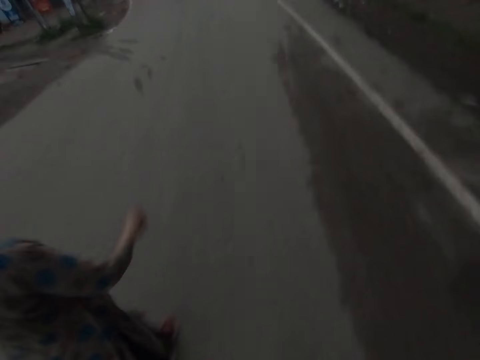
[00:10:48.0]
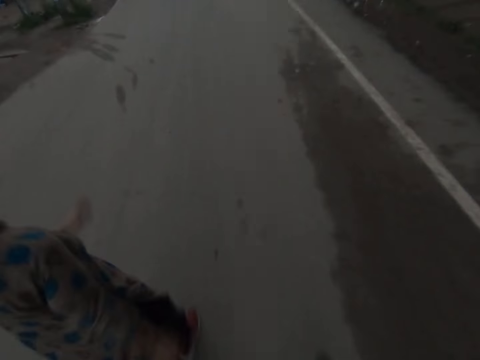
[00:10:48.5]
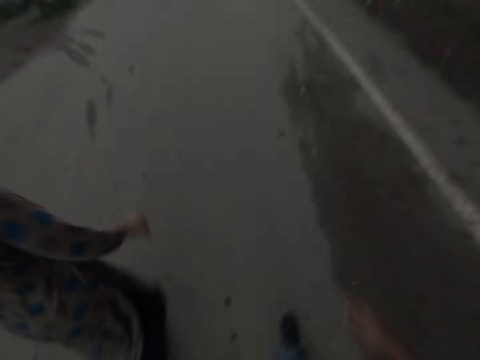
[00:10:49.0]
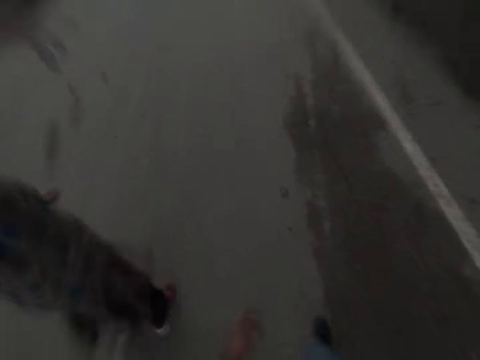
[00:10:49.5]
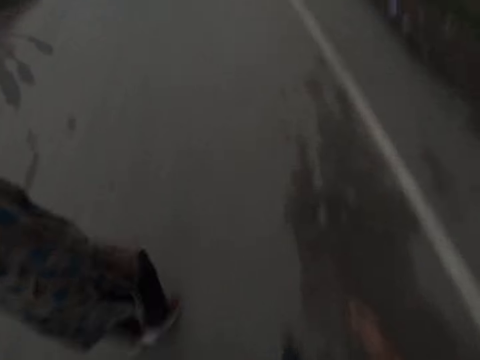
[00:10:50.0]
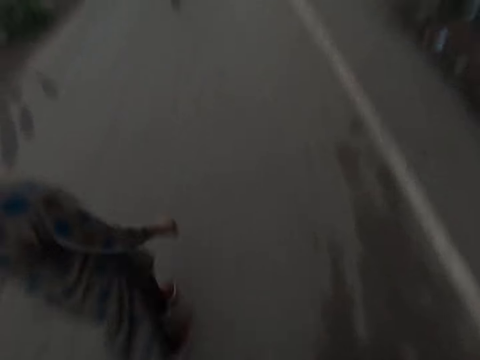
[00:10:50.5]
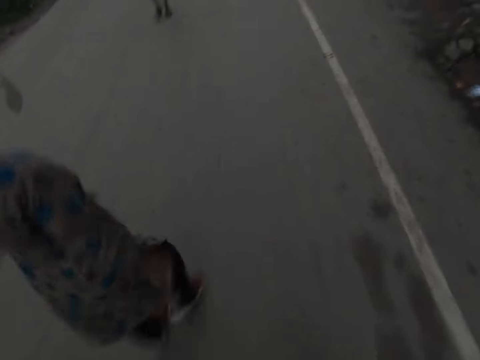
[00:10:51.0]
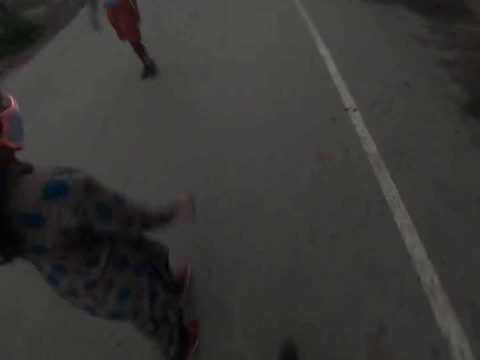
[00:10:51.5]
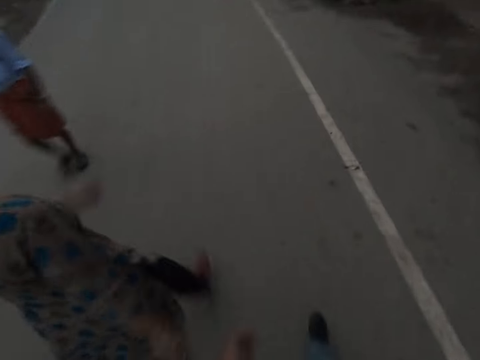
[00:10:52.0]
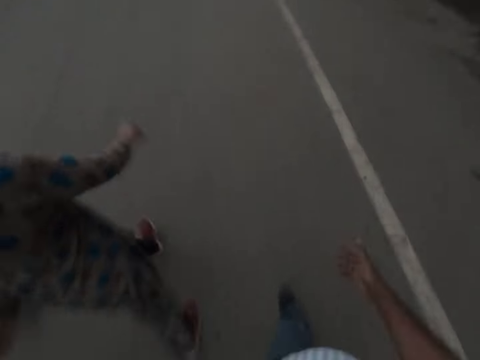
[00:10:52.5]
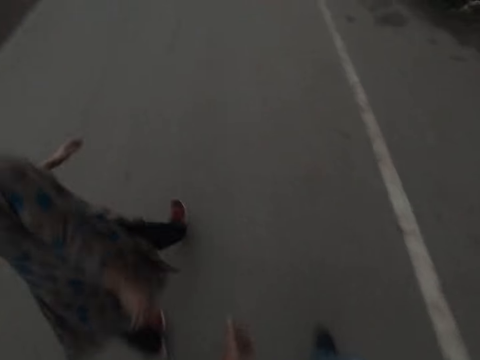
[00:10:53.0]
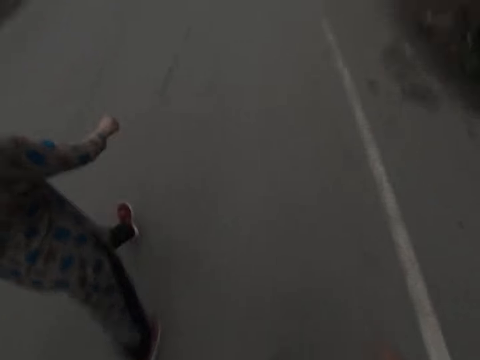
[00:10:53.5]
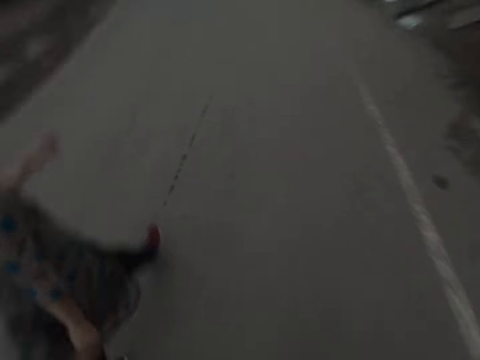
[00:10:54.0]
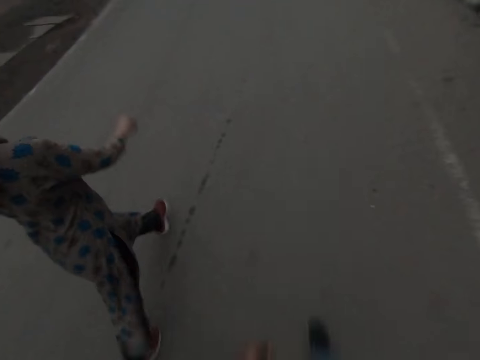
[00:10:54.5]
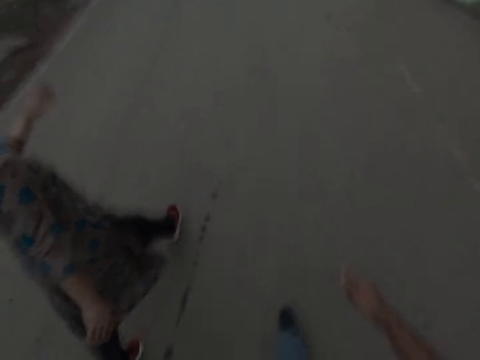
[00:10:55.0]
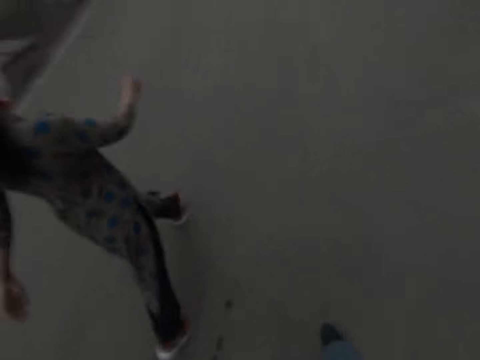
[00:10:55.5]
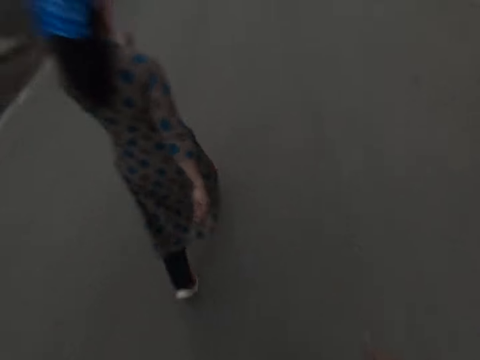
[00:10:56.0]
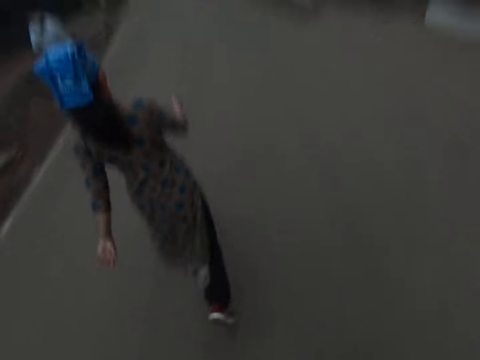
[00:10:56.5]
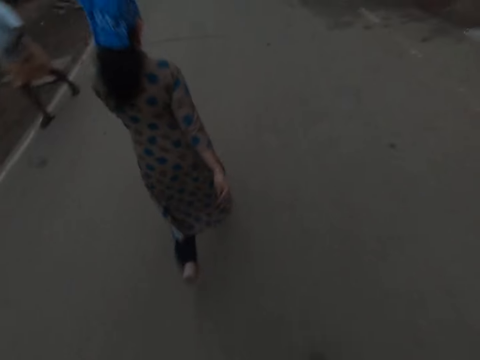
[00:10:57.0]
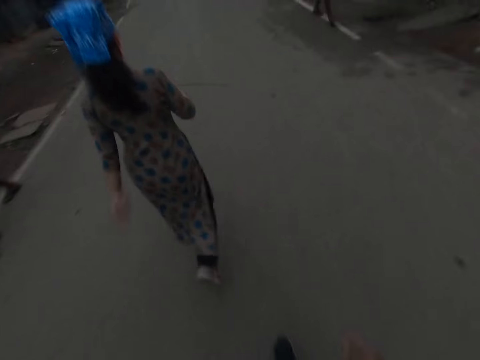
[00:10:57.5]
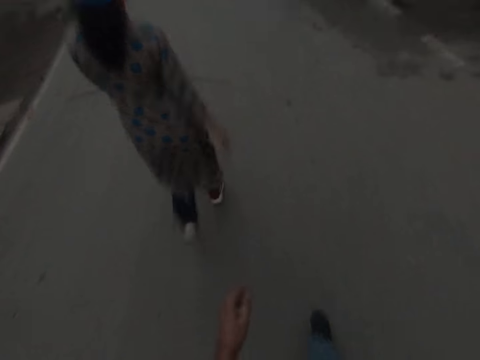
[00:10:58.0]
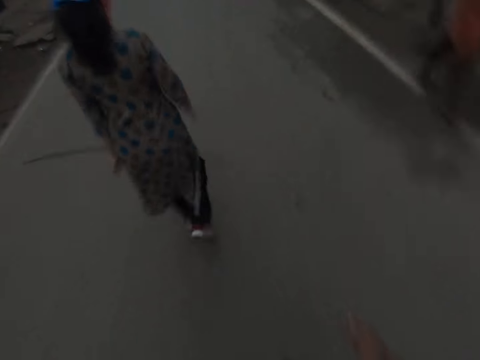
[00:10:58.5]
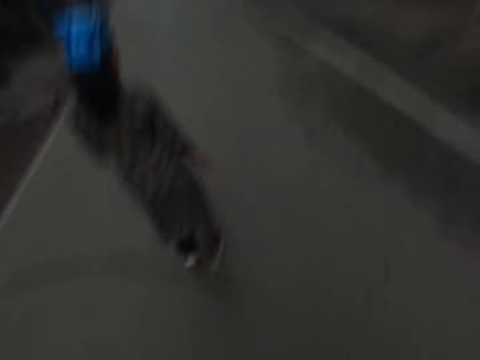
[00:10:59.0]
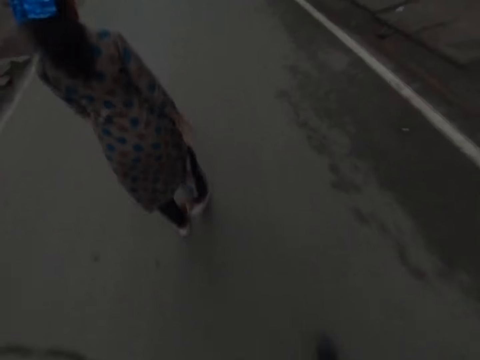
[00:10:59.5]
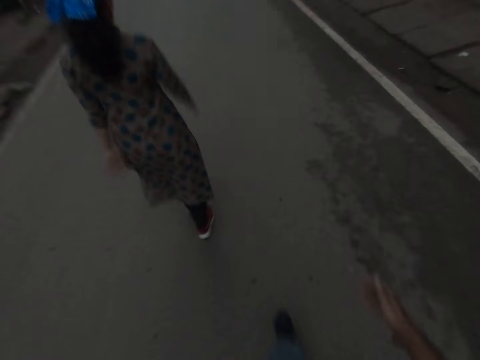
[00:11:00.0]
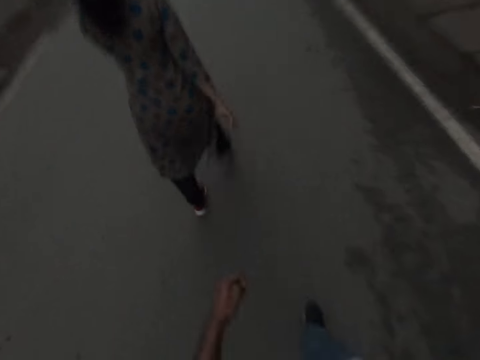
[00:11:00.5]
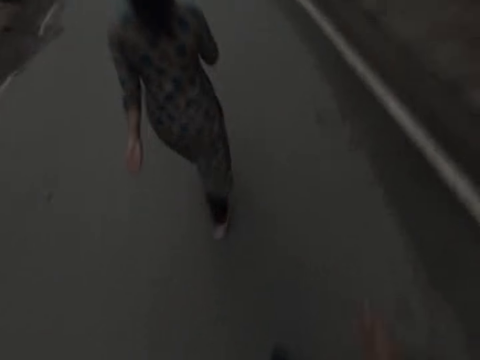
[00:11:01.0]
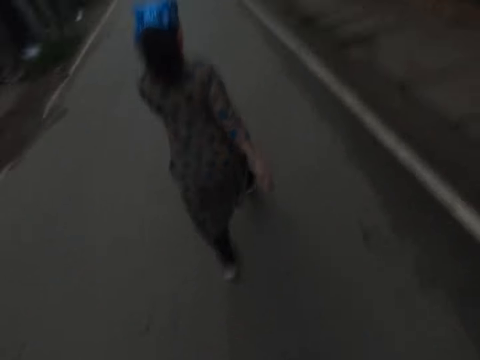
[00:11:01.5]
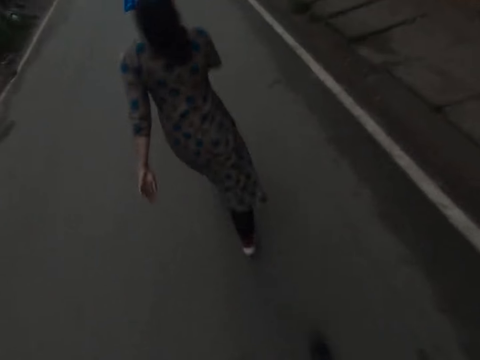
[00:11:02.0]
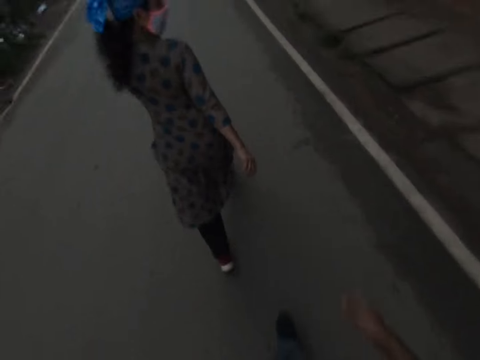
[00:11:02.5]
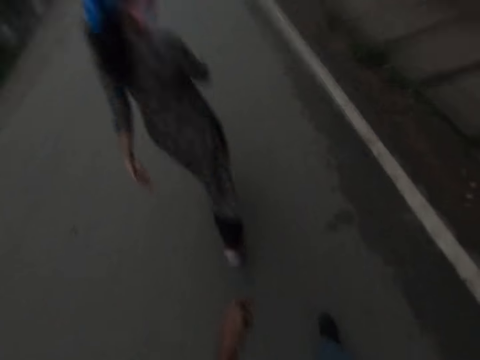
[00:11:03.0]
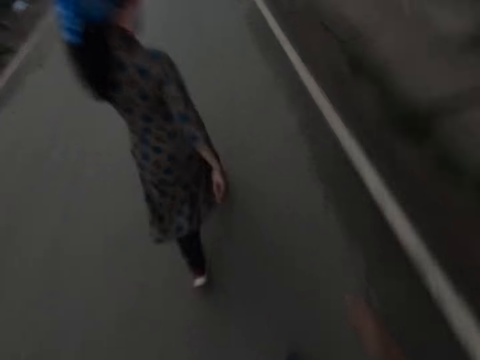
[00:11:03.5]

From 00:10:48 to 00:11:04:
A boy walks the opposite direction past the camera wearer. A man walks the opposite direction past the camera wearer. Another man walks past the camera wearer.

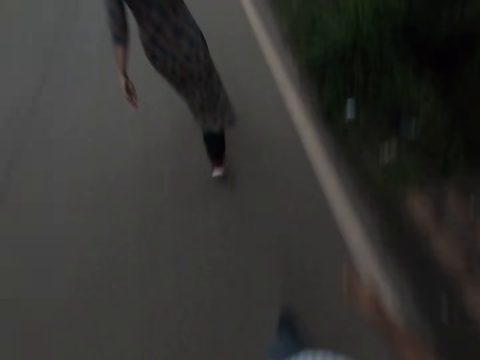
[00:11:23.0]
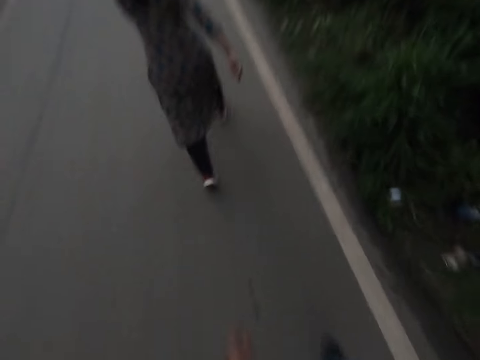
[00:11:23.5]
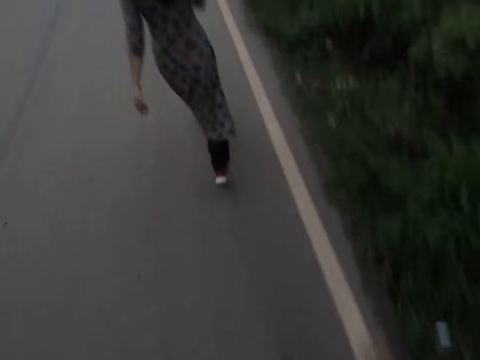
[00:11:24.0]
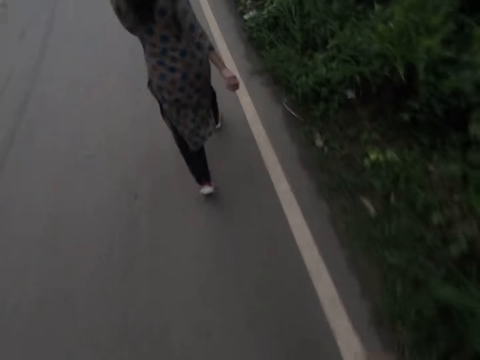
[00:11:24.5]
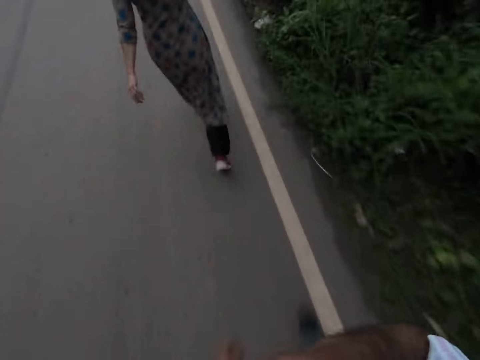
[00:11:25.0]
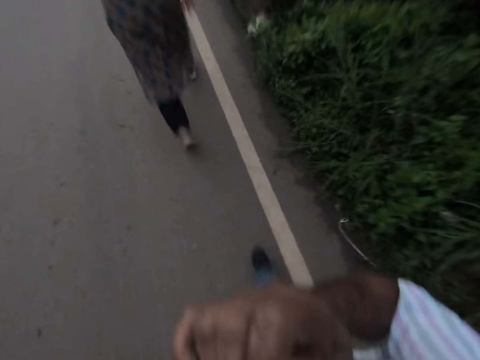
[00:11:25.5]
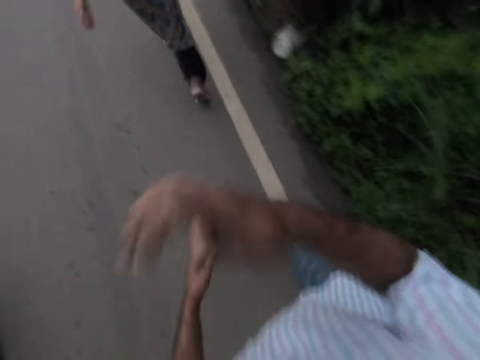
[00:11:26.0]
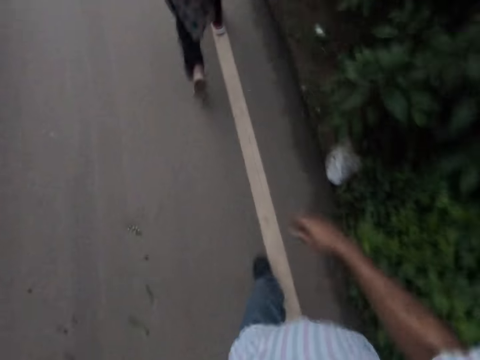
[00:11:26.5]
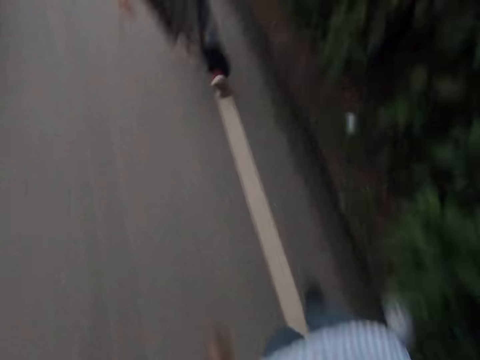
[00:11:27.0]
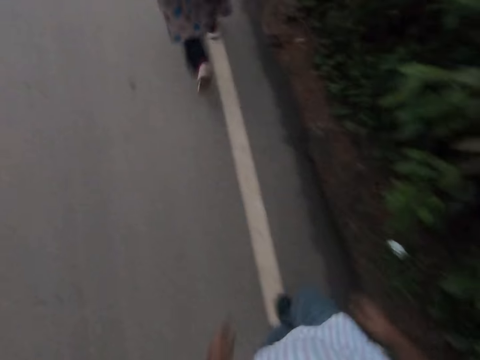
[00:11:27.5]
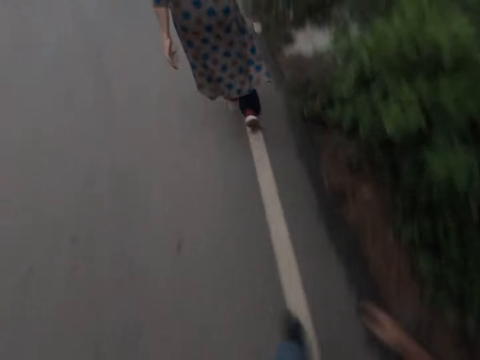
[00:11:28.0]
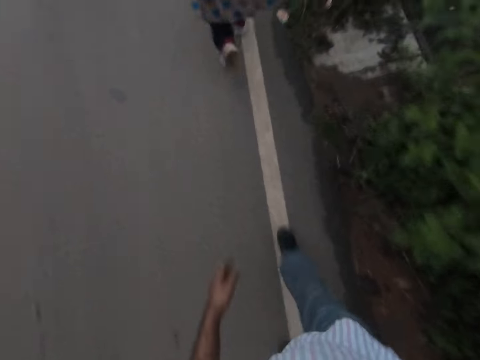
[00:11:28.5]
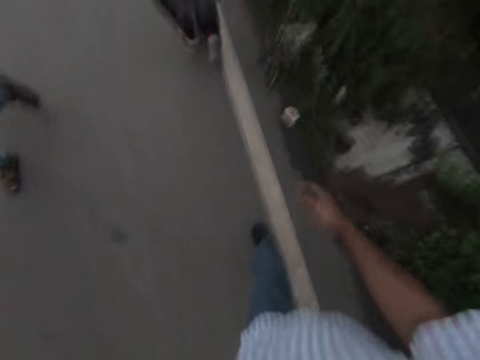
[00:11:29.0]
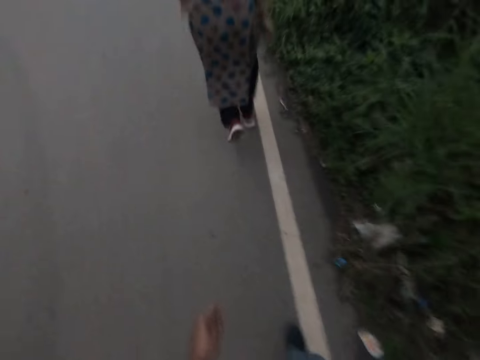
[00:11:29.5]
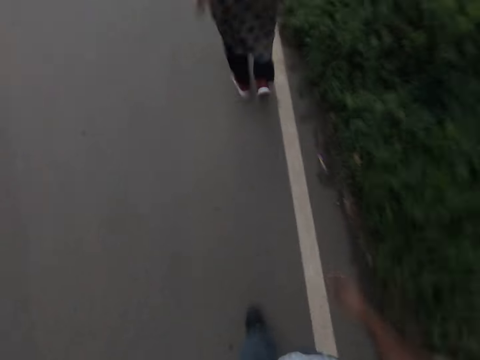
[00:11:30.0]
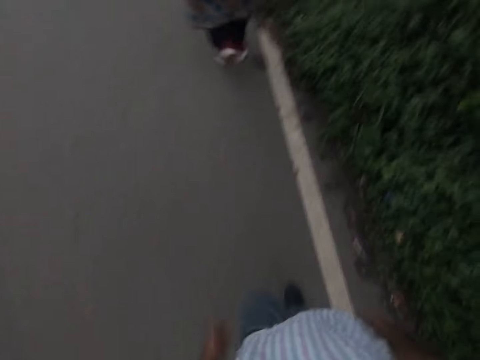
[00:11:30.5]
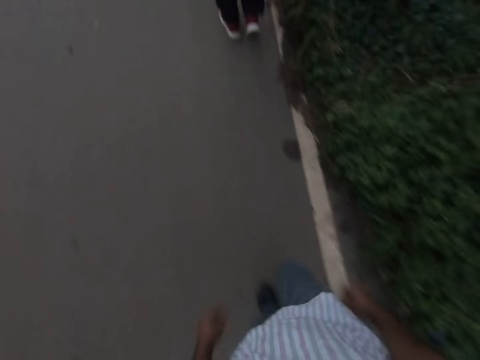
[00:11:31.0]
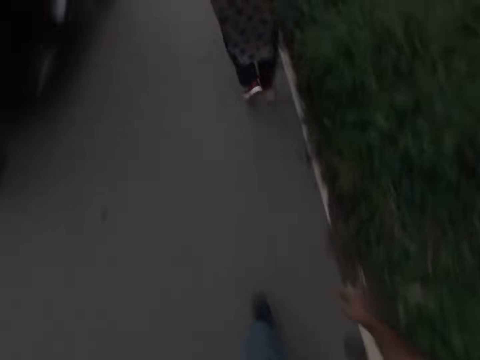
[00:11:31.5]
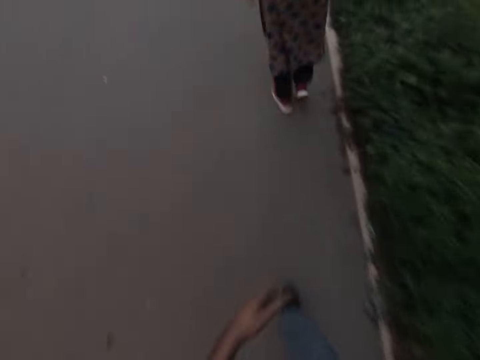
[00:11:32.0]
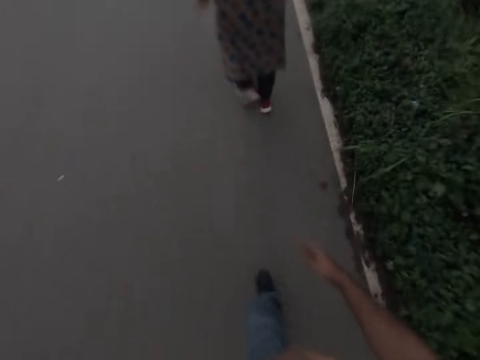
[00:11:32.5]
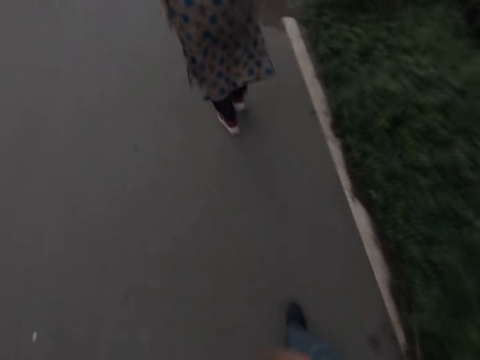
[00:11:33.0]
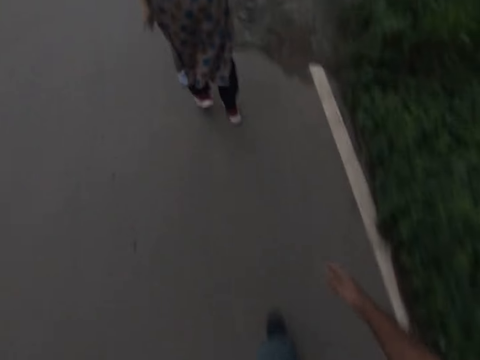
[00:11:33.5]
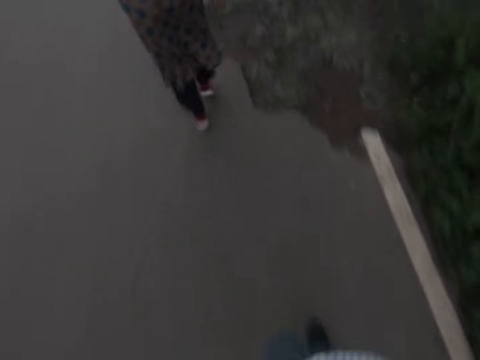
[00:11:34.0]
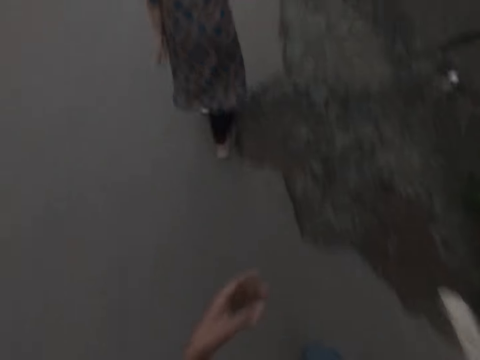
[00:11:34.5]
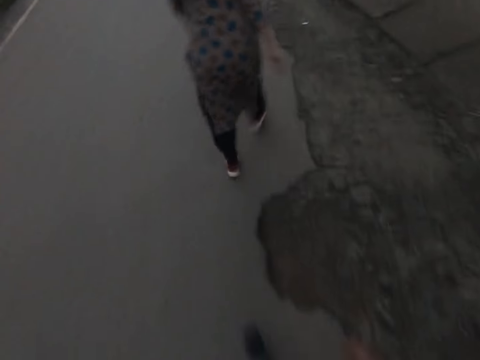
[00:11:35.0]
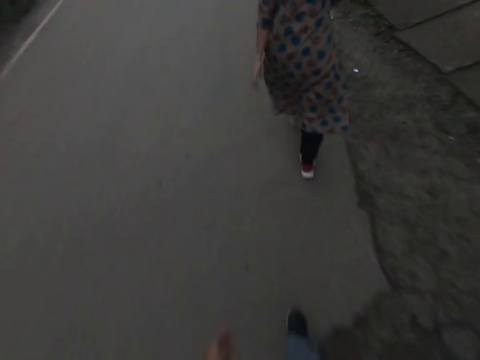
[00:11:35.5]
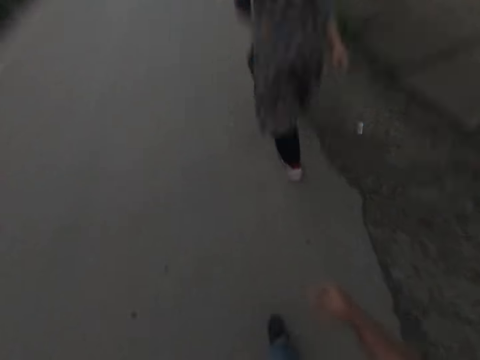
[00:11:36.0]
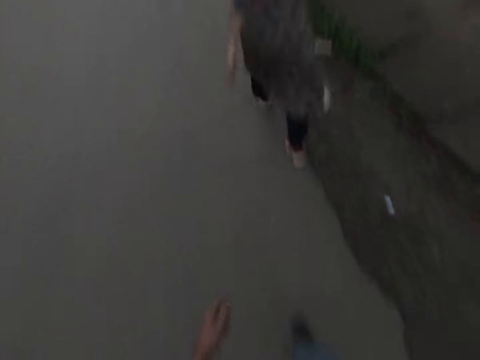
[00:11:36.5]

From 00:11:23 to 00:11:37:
The camera wearer raises his right hand towards his mouth. He lowers his right hand. A boy walks the opposite direction past the camera wearer. A motorcycle rides by the camera wearer. The camera wearer raises his left hand towards his mouth. He lowers his left hand.
